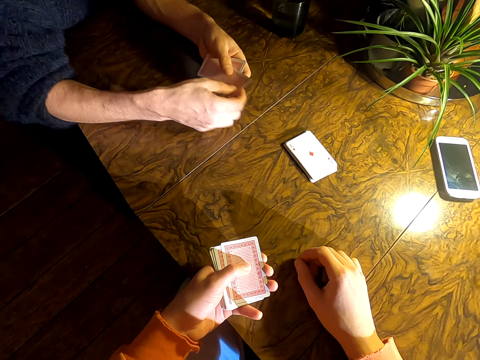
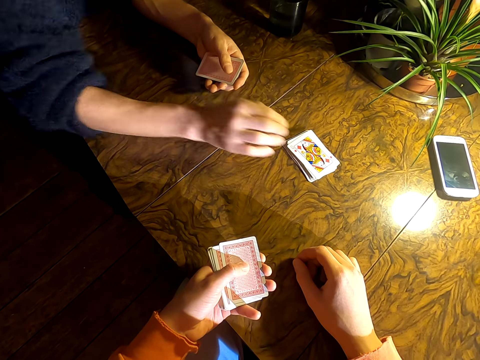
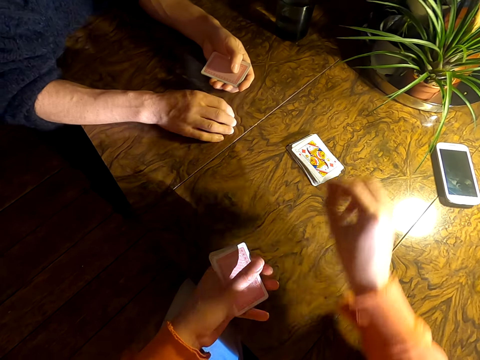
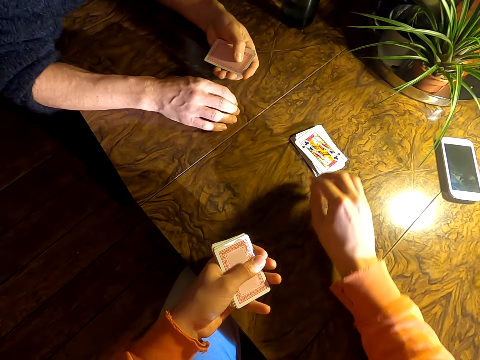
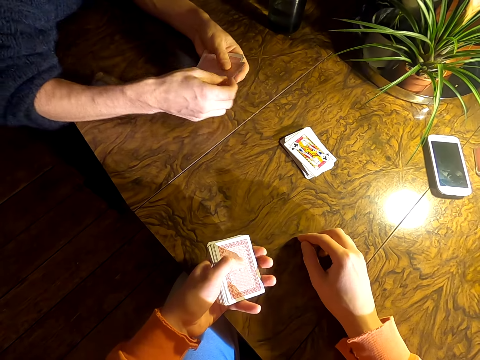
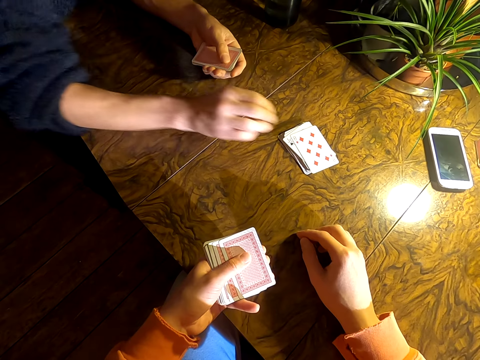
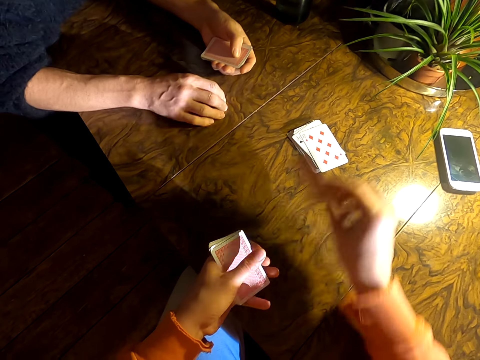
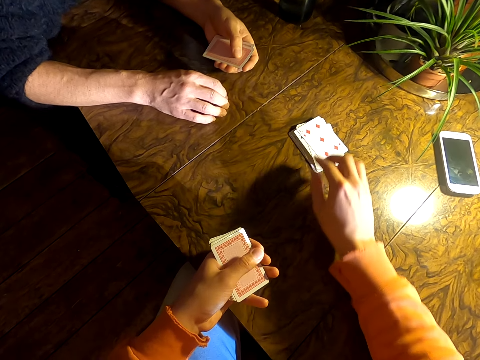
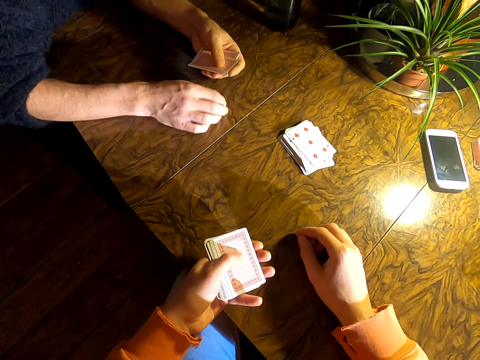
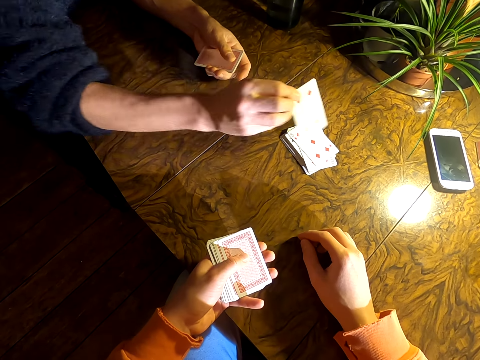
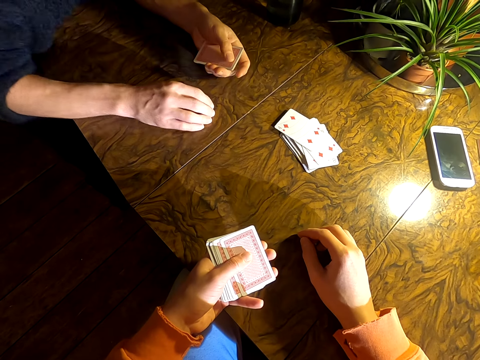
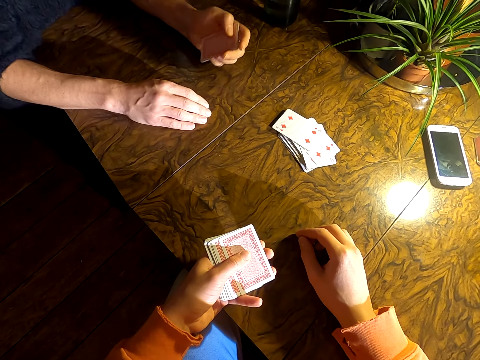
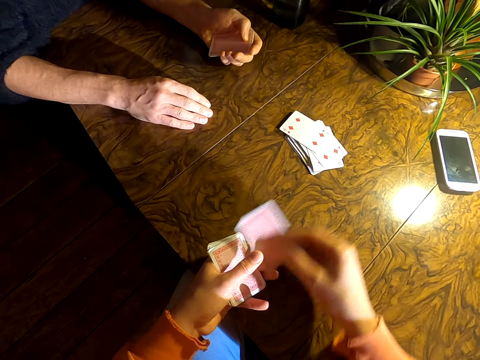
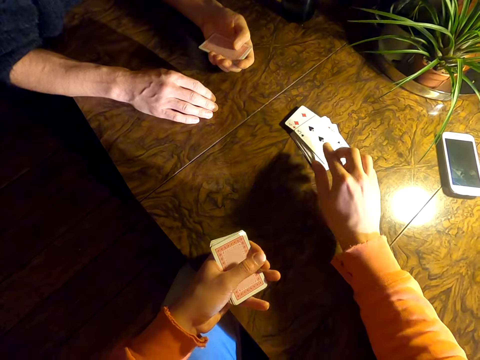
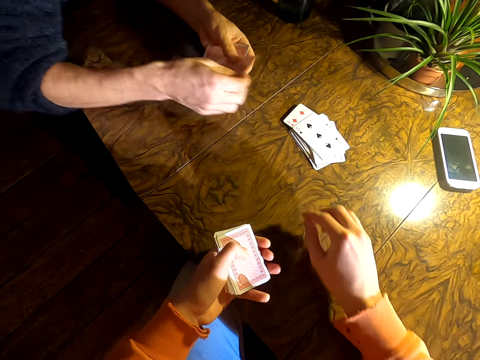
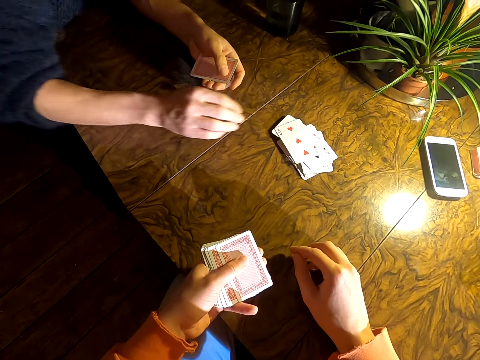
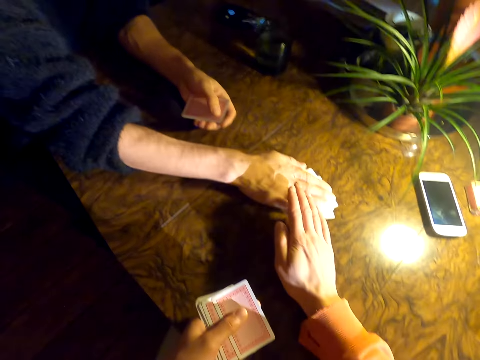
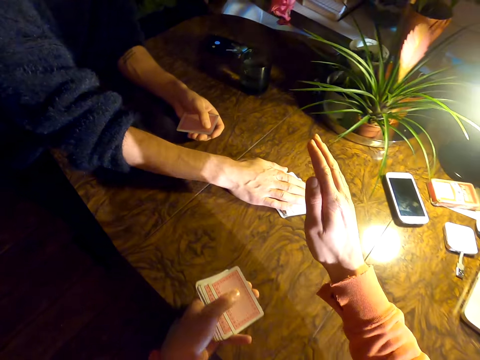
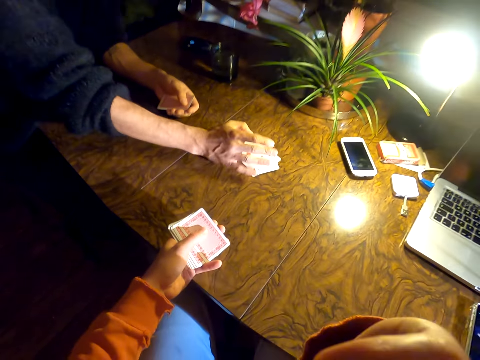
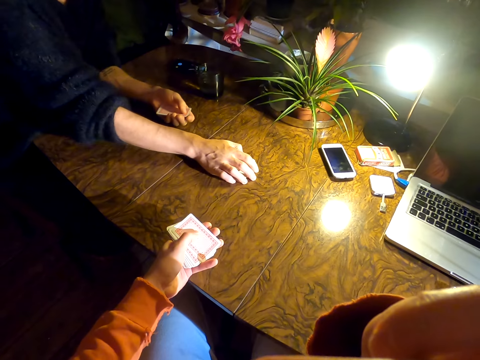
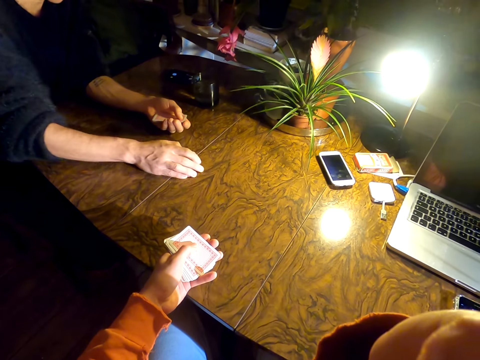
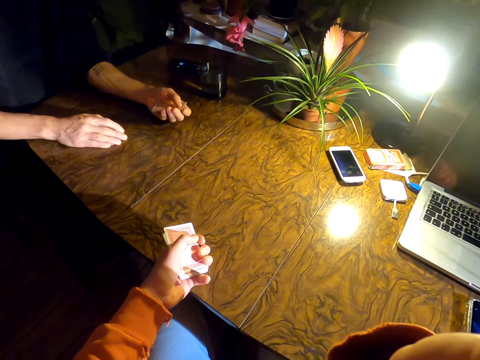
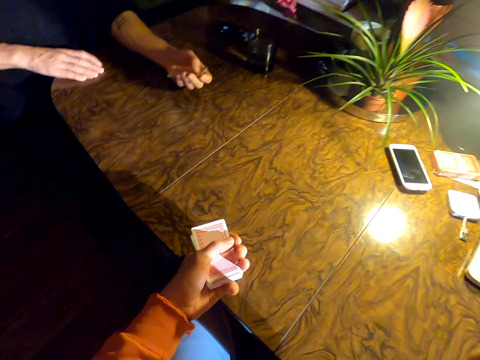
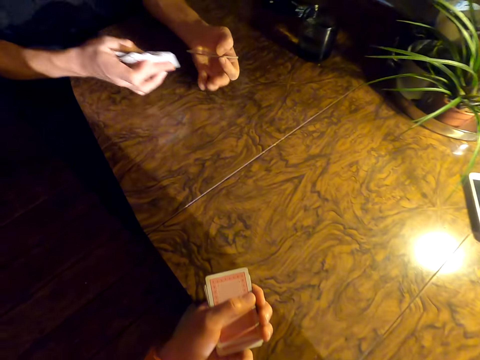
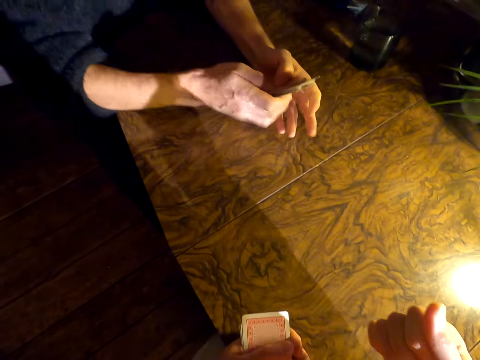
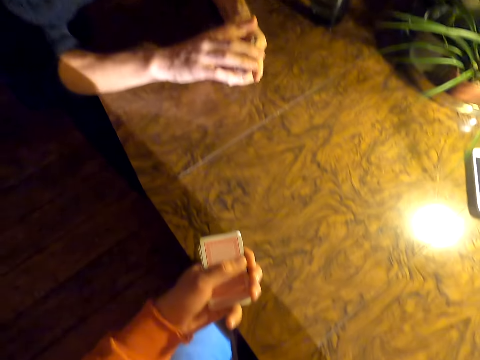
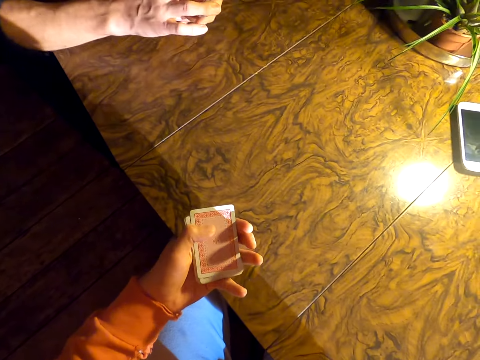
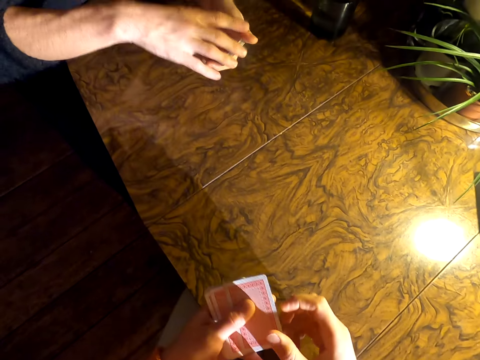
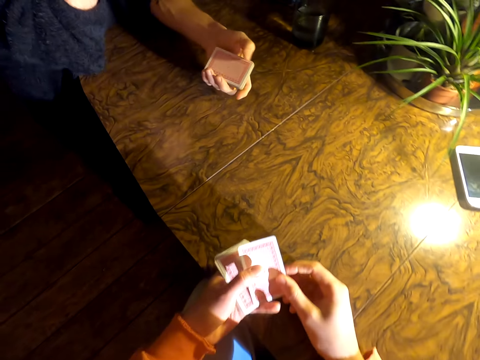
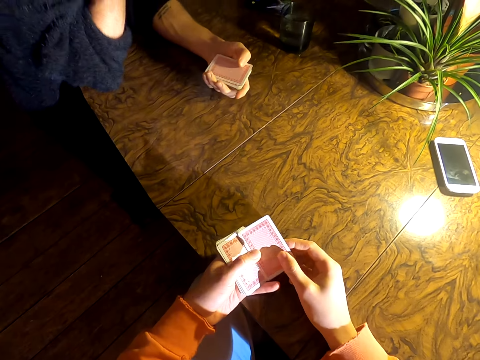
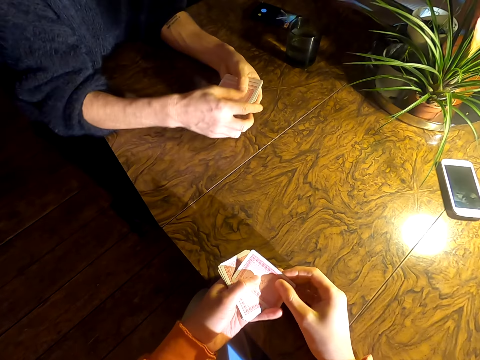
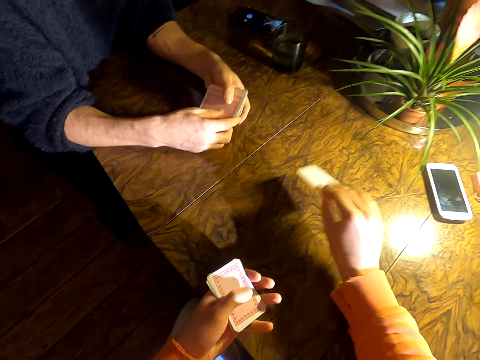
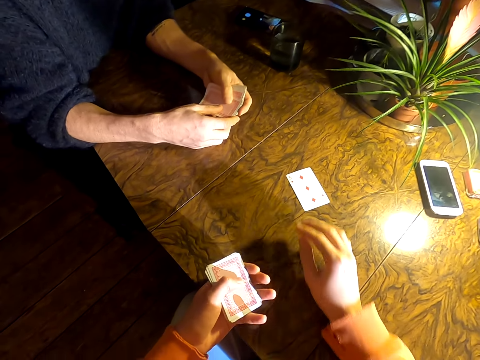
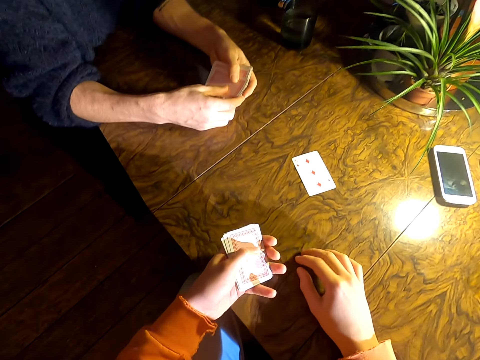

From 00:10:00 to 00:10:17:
The camera wearer plays cards with a man. The man holds the cards on the table. The man picks the cards. The camera wearer touches something. The man arranges the cards in his left hand. The camera wearer talks to the man. They touch something. The man touches something. The camera wearer plays cards with the man.

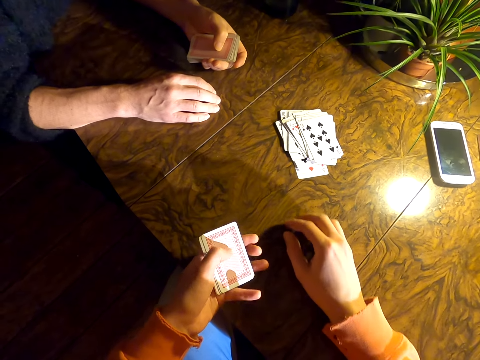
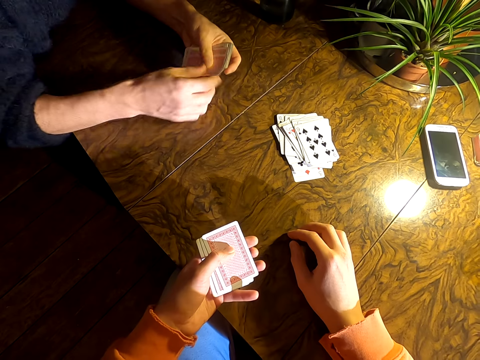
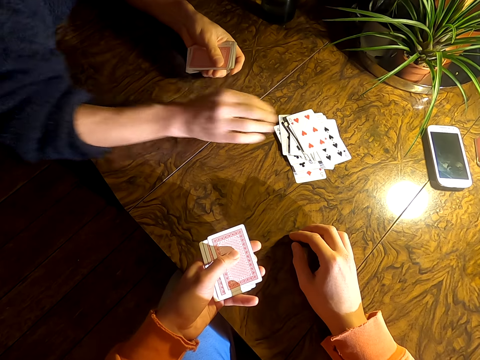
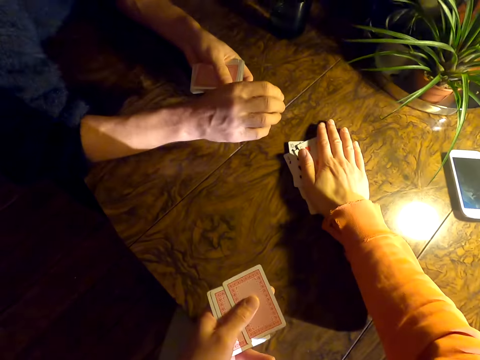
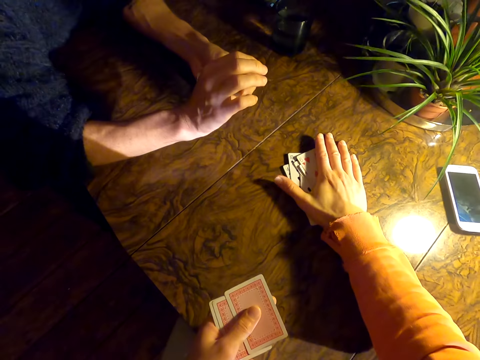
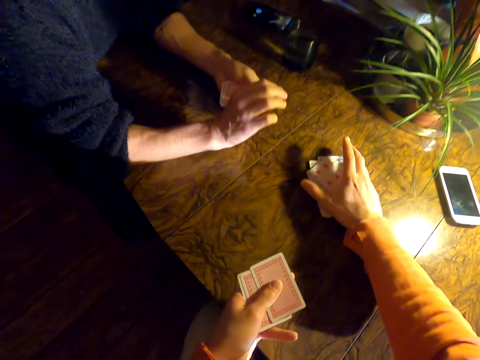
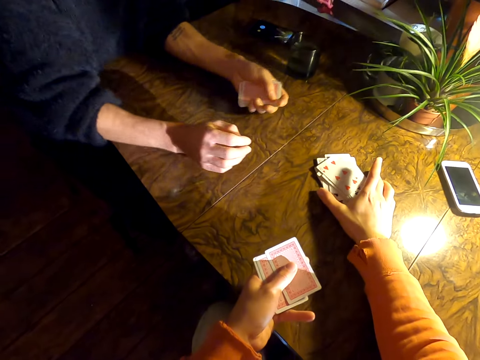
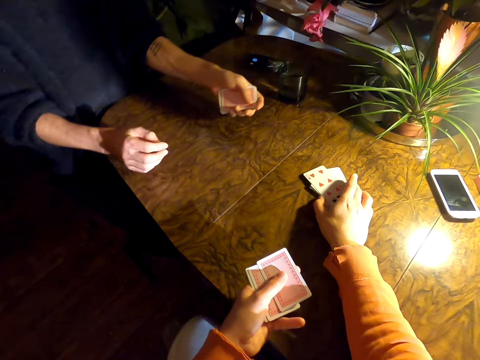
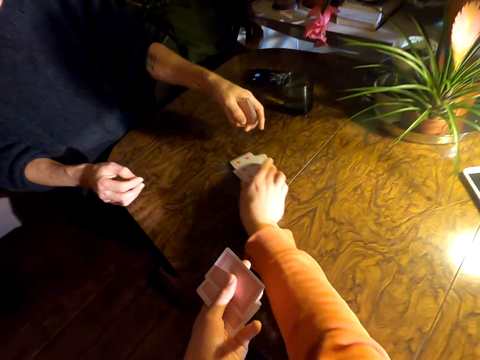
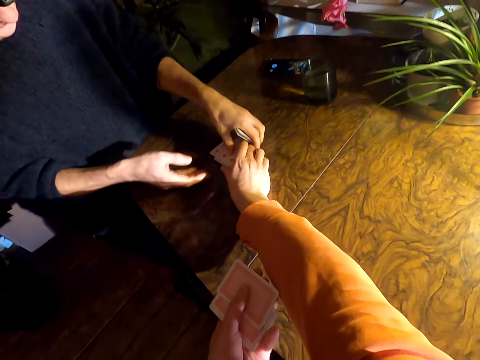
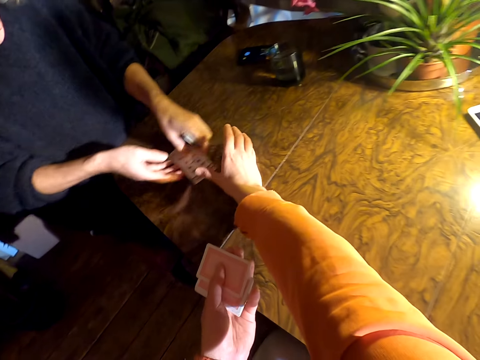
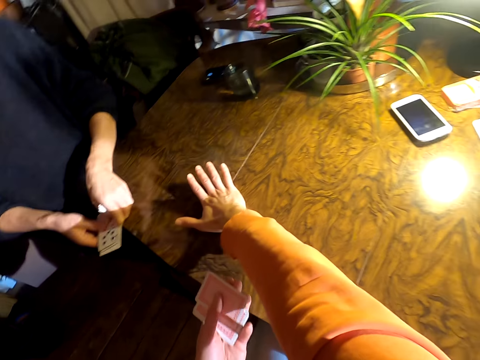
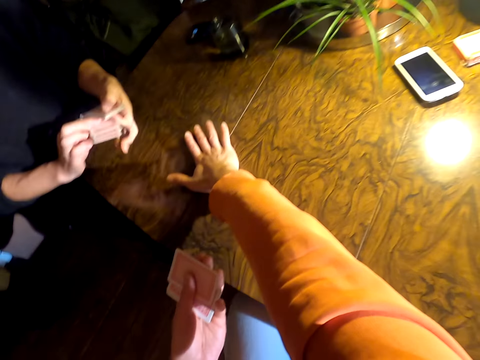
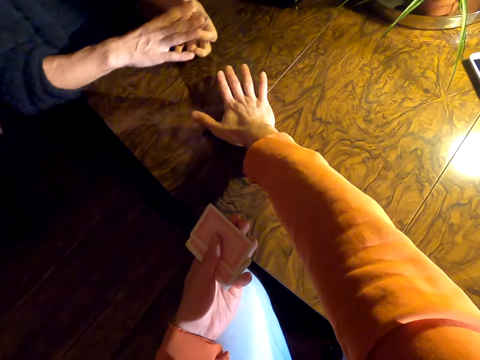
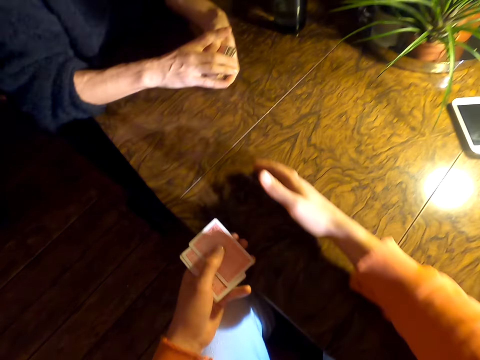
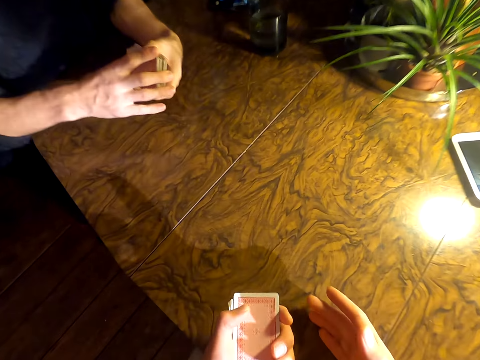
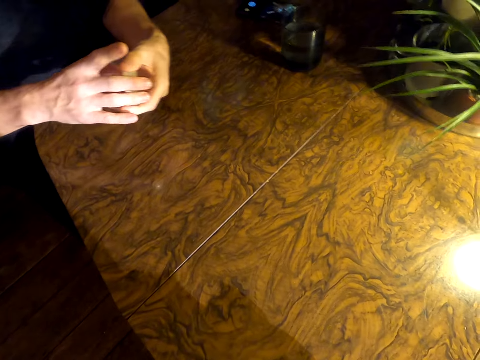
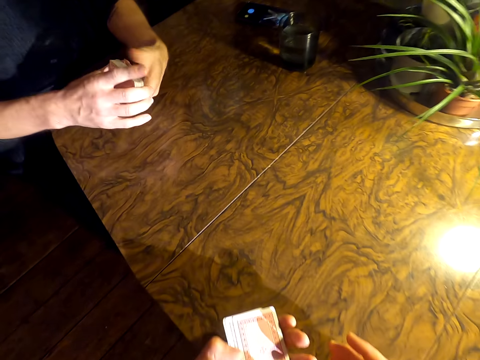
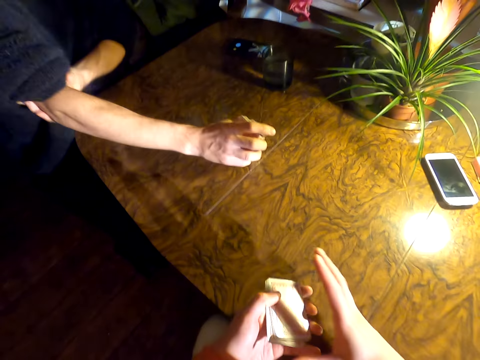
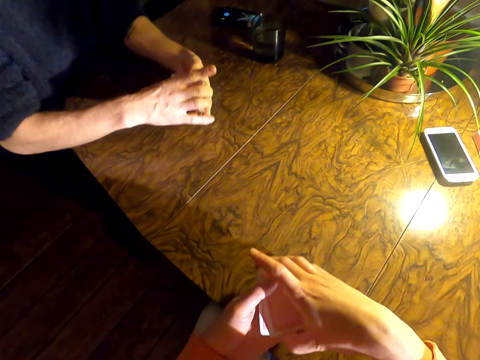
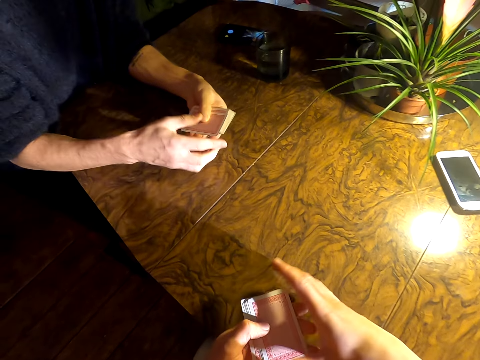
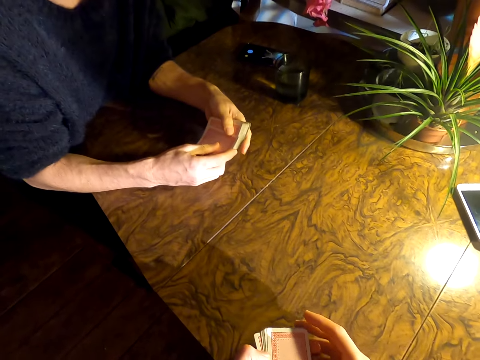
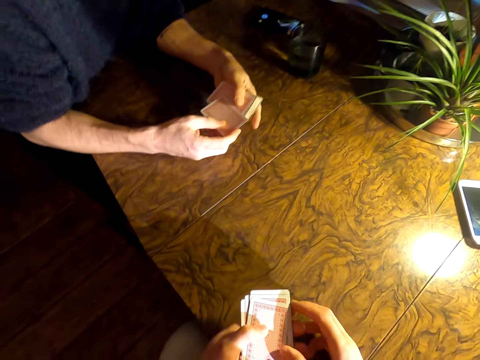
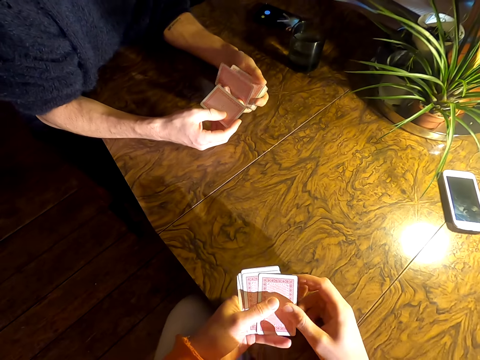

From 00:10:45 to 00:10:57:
The camera wearer holds the cards. They touch the cards. They move the cards on the table. A man picks the cards. The man arranges the cards in his left hand. The camera wearer converses with the man. The man pulls a sleeve. The camera wearer holds the cards.
